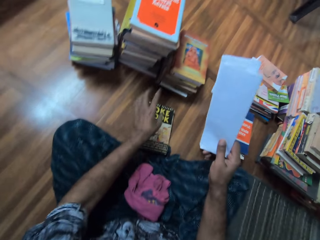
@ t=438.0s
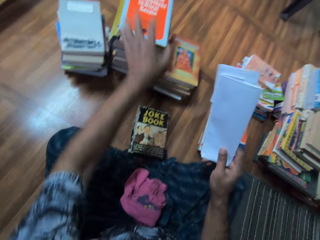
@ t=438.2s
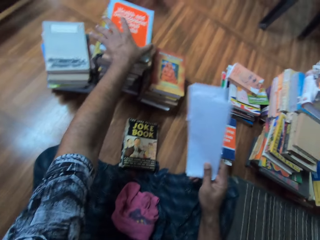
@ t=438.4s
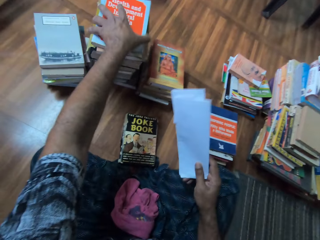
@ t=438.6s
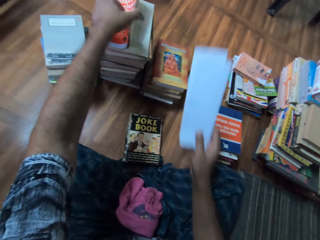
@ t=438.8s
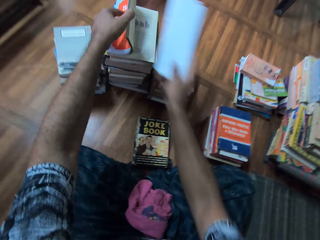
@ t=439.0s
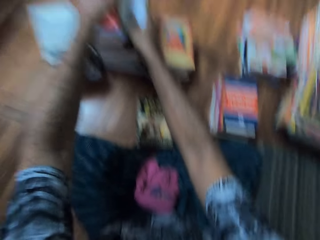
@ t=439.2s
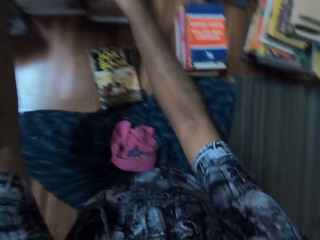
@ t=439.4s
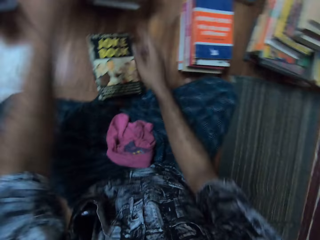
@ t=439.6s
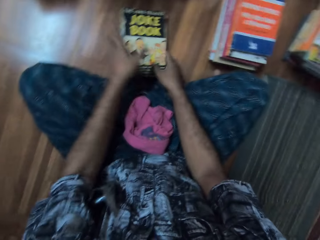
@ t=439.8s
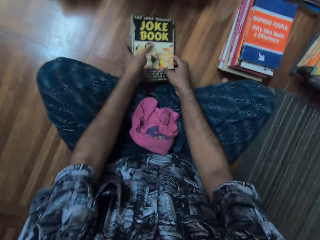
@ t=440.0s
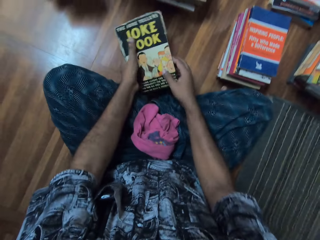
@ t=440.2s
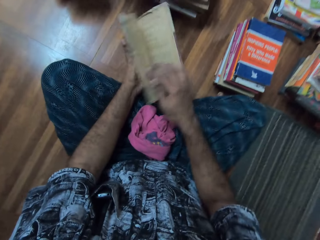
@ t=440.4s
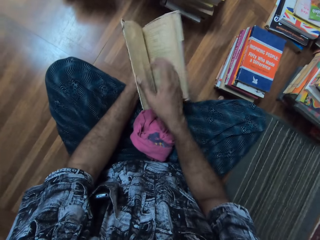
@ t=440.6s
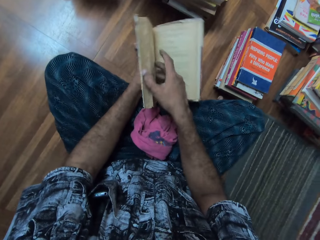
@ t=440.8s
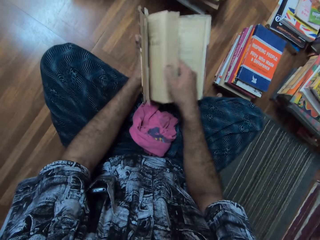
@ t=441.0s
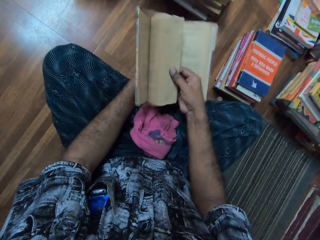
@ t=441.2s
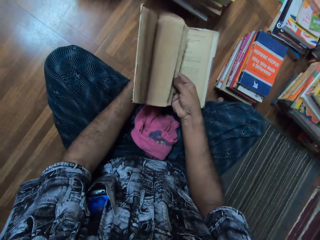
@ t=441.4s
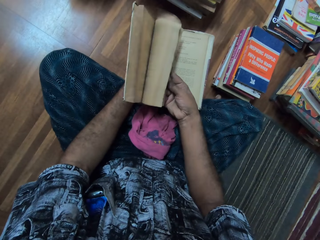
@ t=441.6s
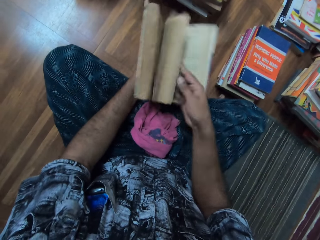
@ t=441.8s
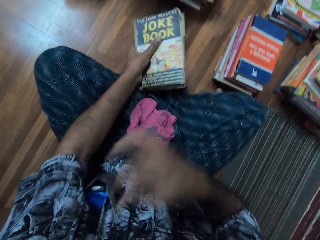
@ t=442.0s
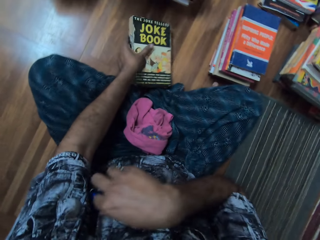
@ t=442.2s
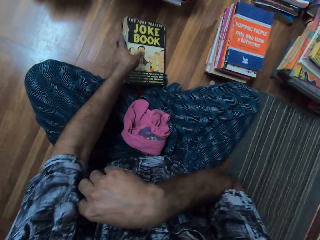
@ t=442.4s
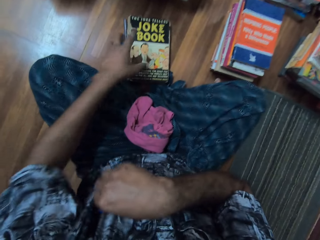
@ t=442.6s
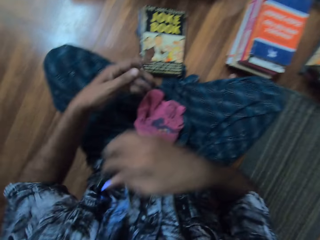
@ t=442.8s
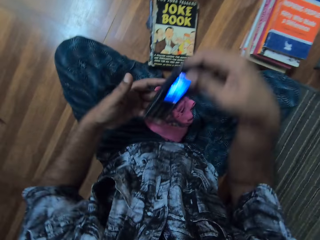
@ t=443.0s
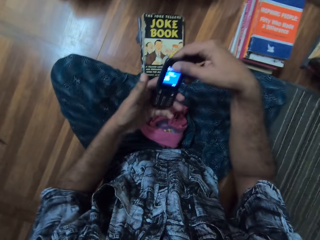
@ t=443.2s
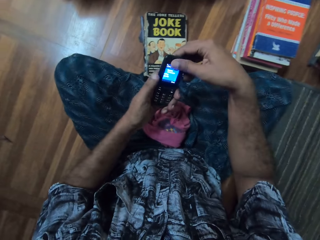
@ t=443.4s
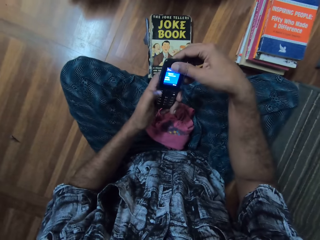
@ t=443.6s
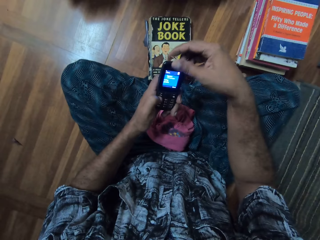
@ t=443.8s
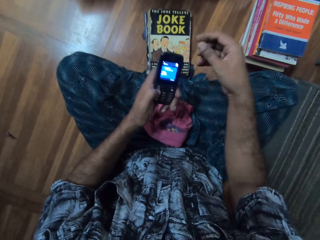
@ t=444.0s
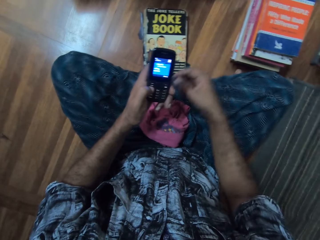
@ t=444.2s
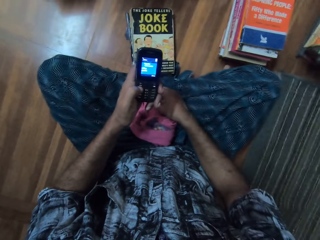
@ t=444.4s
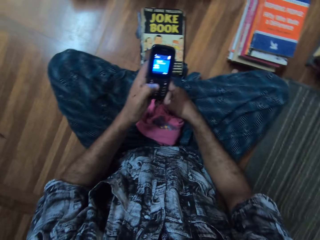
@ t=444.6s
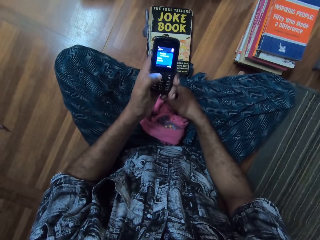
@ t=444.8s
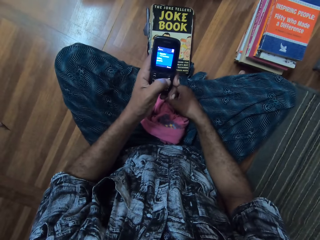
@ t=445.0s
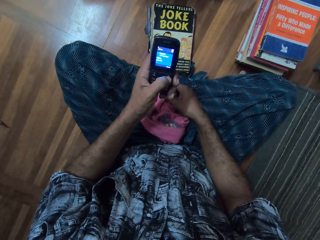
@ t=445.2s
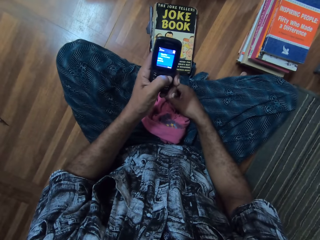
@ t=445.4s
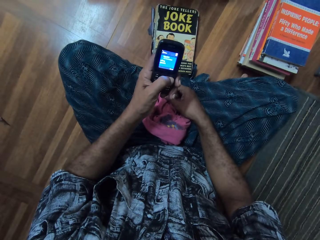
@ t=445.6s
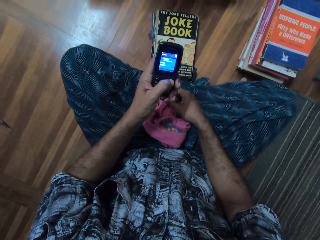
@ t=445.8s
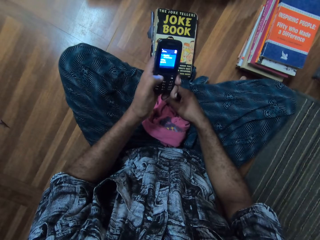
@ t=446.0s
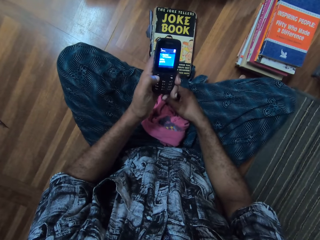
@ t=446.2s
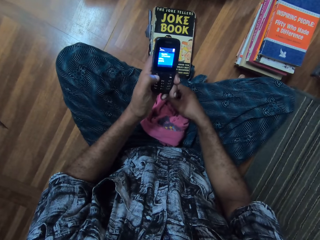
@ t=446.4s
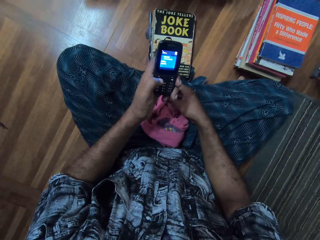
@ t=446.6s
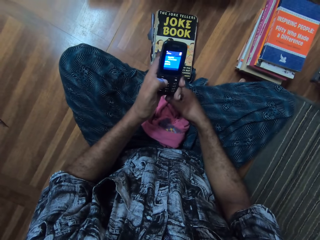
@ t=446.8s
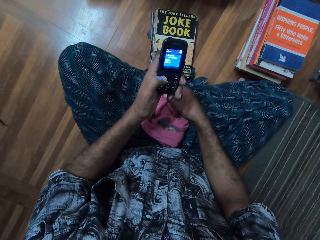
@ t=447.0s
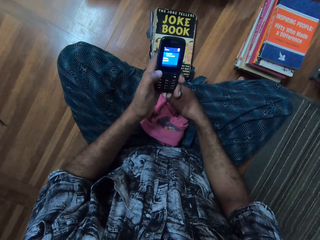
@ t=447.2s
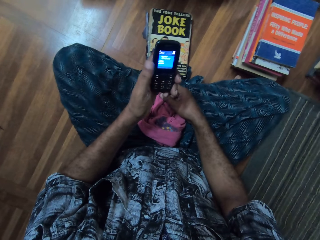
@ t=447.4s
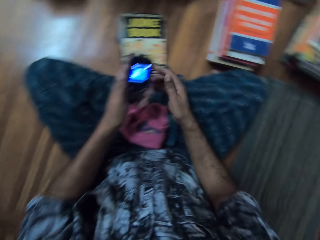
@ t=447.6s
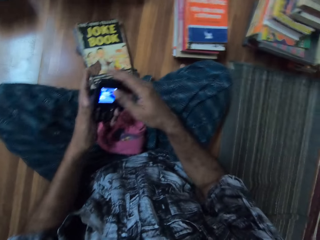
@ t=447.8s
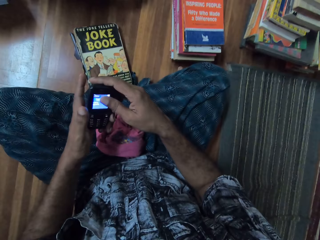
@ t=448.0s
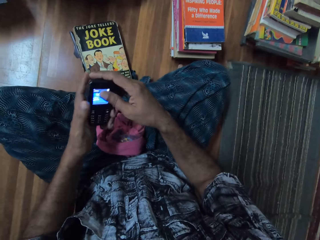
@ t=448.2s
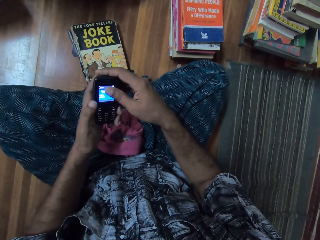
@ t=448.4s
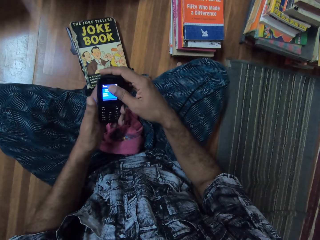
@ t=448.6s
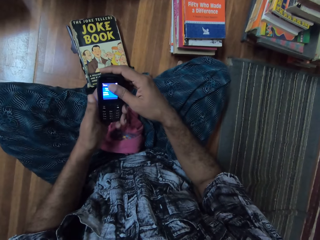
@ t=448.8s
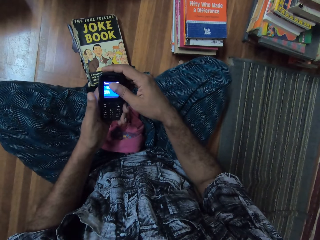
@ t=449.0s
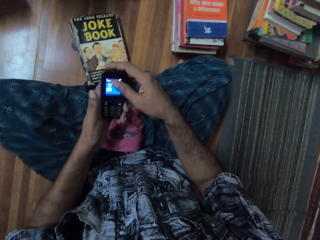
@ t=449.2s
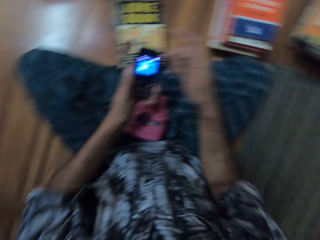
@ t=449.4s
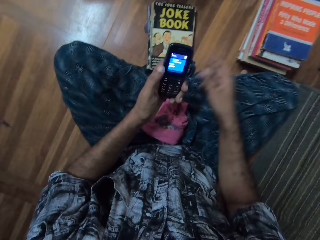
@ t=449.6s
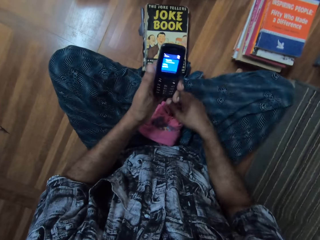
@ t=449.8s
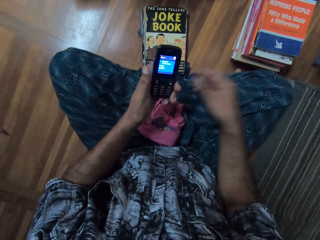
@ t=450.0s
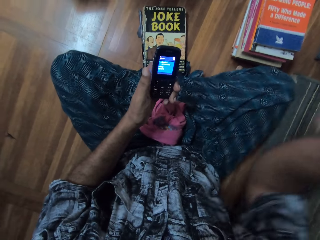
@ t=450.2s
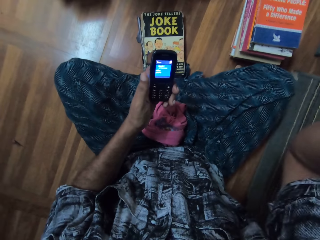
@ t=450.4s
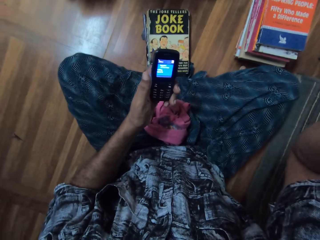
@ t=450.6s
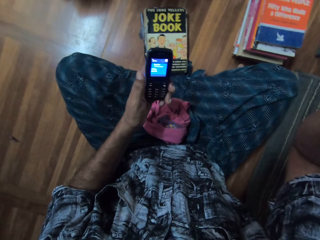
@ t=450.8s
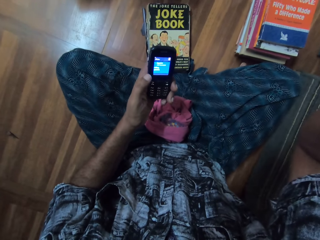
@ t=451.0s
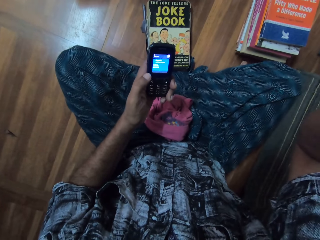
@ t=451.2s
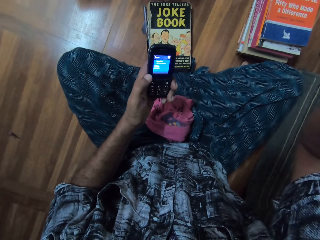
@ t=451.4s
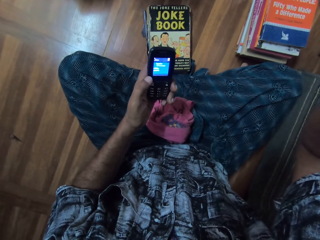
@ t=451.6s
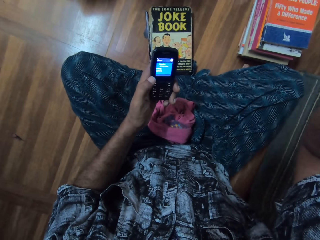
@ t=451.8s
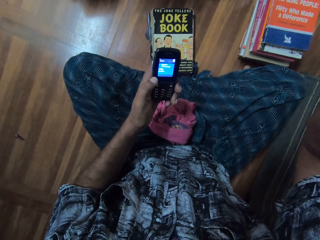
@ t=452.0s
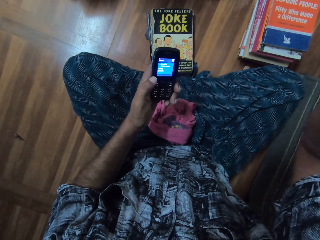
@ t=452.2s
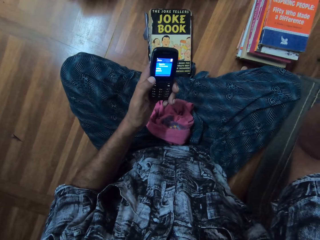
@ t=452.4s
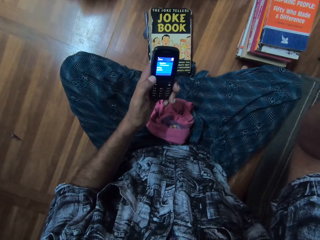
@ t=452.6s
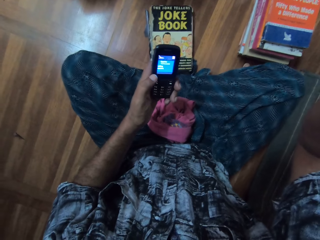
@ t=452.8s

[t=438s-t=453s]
The camera wearer puts a book on the floor. They open the book with the left hand. They put a paper in the book. They pick up the book from the floor. They open the book. They open pages on the book. They peruse the book. They put the book on the floor. They pick up a phone from the pocket. They hold the phone with the left hand. They press the phone. They use the phone. They hold the phone with the right hand. They move the right hand. They raise the right hand. They look at the phone. They hold the phone in the left hand.
